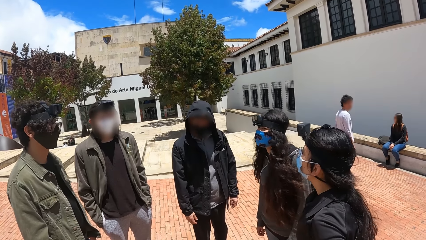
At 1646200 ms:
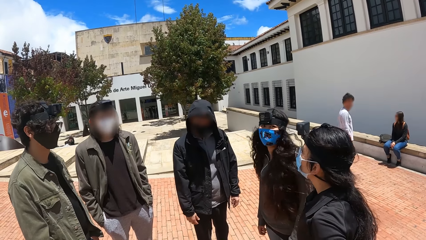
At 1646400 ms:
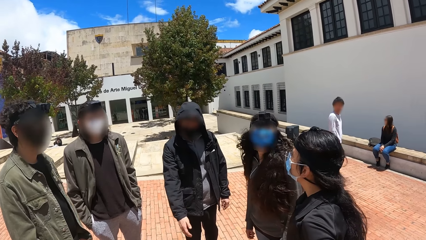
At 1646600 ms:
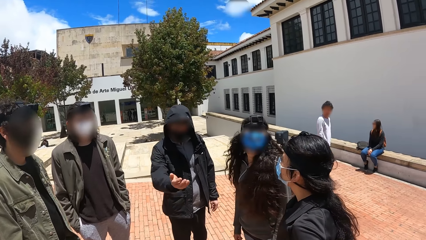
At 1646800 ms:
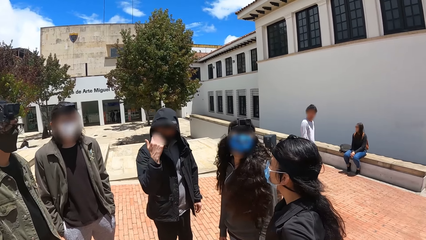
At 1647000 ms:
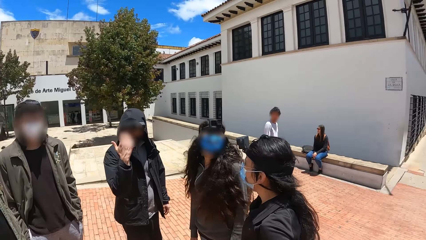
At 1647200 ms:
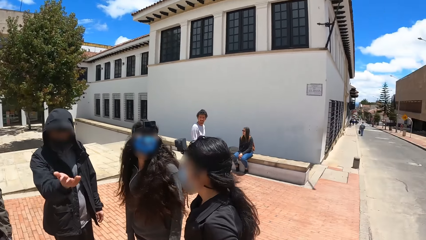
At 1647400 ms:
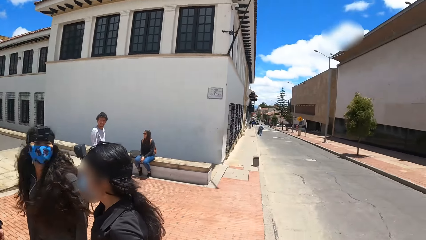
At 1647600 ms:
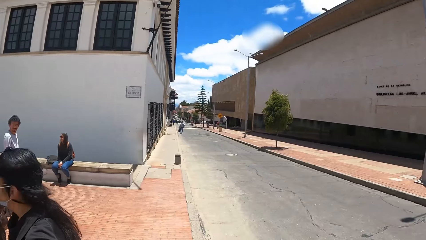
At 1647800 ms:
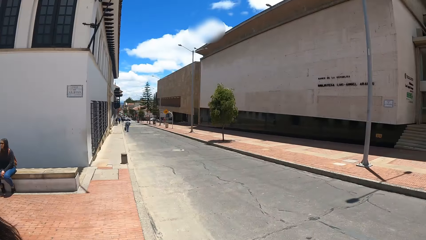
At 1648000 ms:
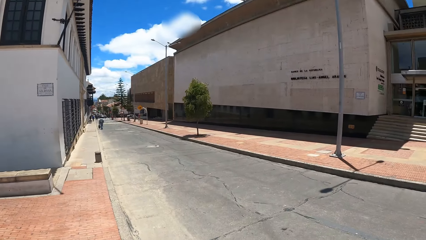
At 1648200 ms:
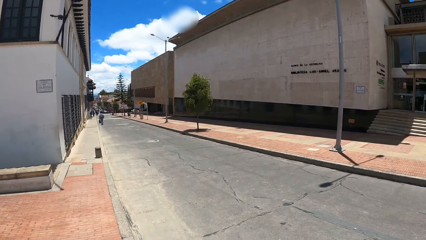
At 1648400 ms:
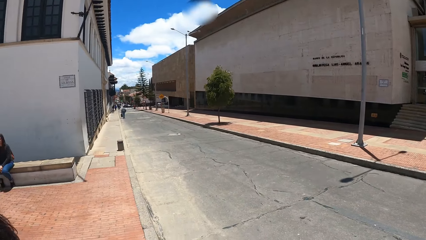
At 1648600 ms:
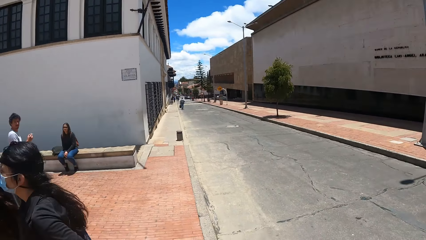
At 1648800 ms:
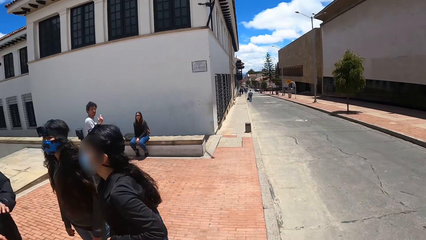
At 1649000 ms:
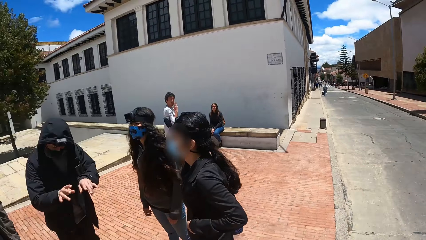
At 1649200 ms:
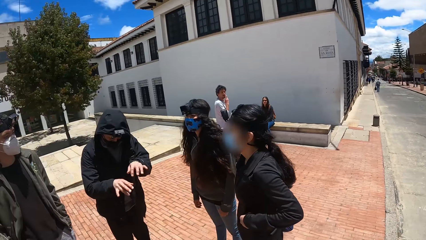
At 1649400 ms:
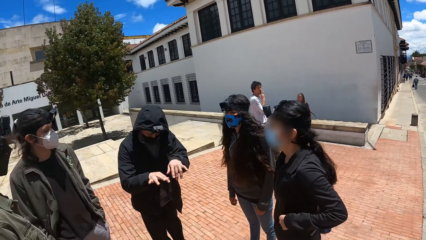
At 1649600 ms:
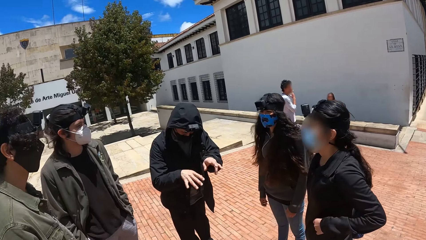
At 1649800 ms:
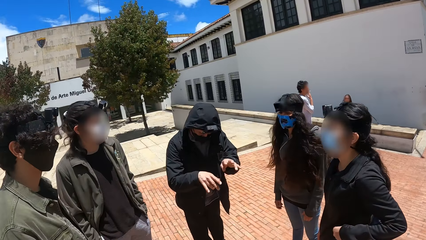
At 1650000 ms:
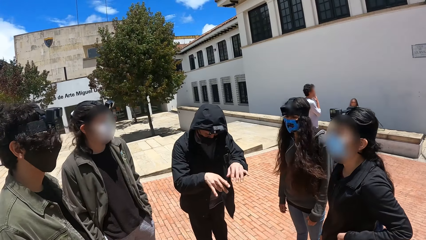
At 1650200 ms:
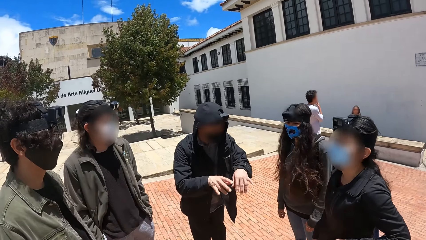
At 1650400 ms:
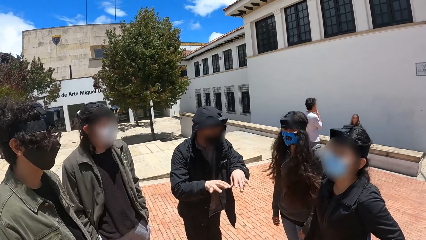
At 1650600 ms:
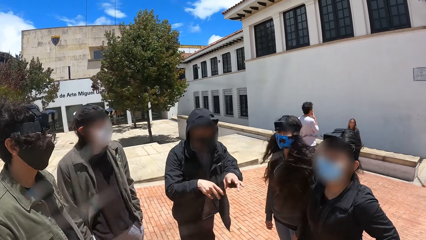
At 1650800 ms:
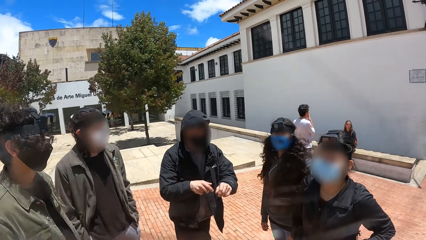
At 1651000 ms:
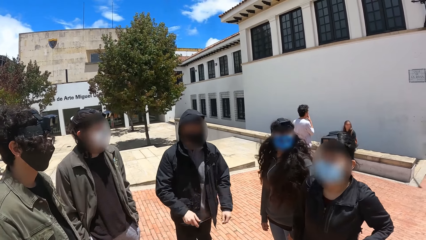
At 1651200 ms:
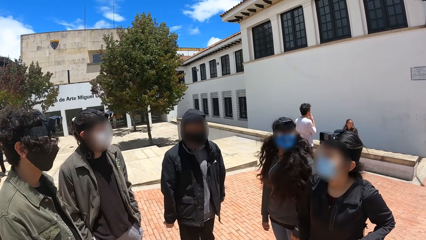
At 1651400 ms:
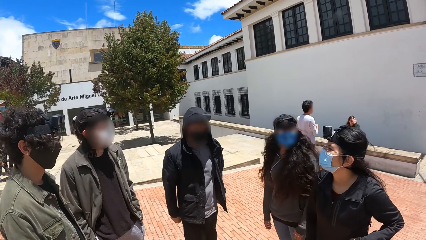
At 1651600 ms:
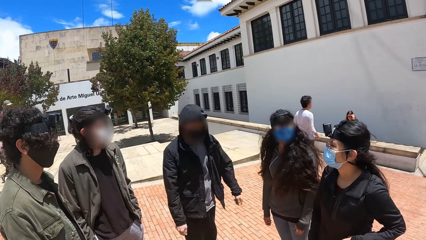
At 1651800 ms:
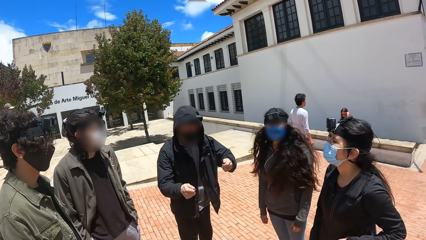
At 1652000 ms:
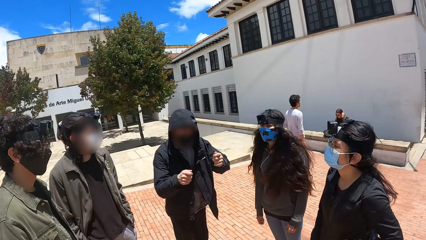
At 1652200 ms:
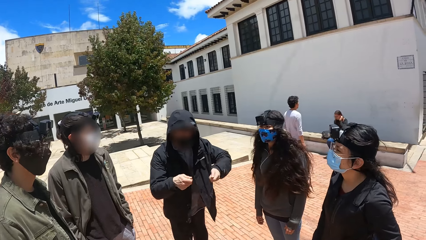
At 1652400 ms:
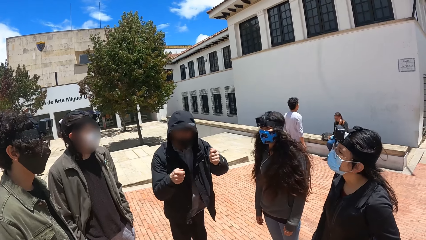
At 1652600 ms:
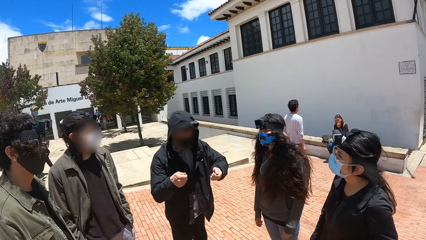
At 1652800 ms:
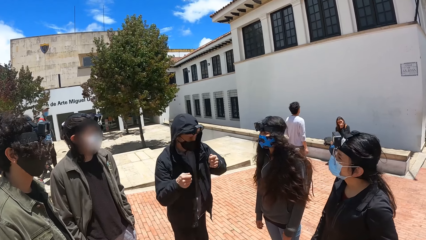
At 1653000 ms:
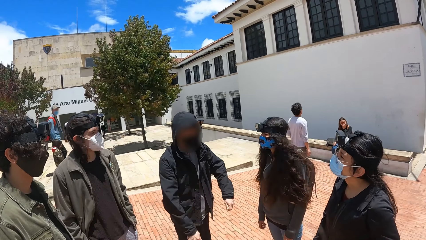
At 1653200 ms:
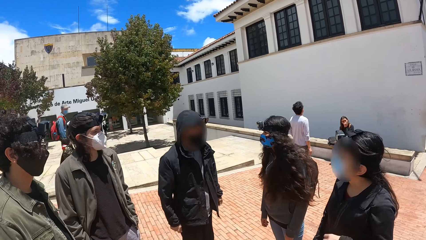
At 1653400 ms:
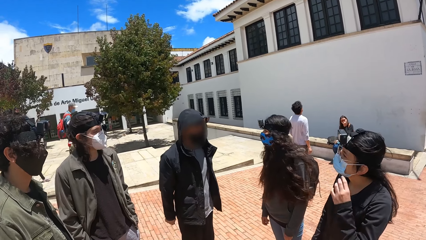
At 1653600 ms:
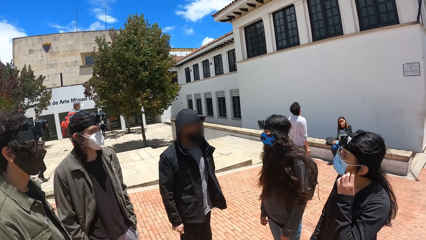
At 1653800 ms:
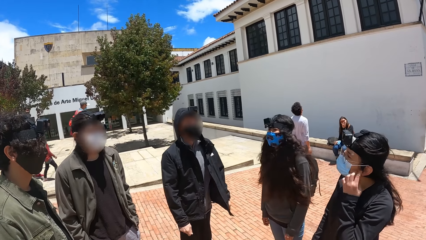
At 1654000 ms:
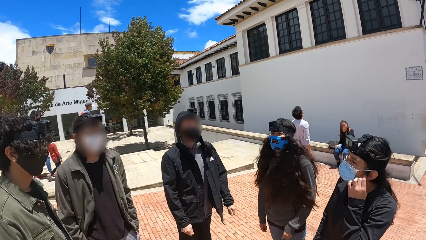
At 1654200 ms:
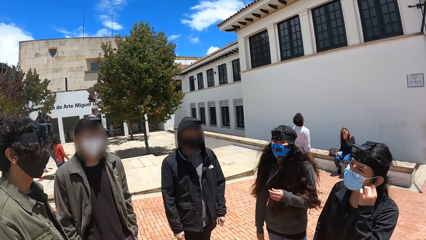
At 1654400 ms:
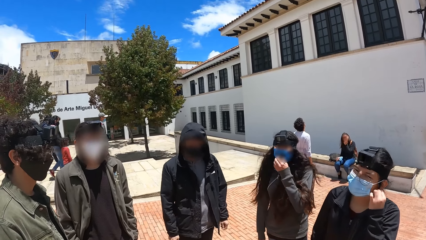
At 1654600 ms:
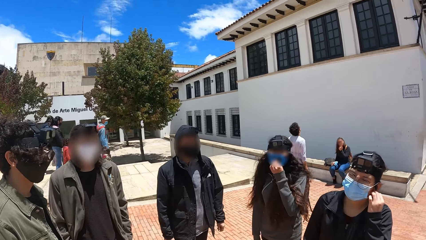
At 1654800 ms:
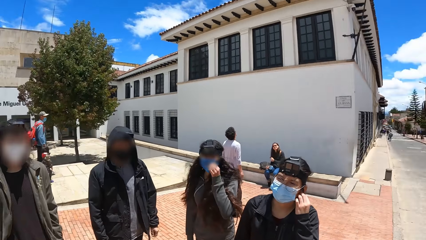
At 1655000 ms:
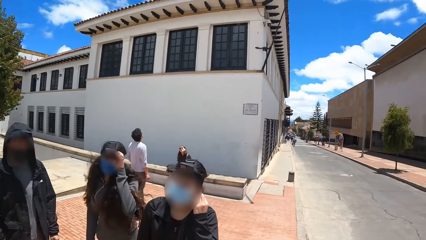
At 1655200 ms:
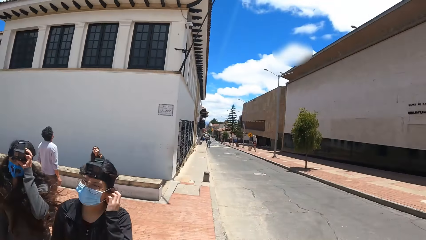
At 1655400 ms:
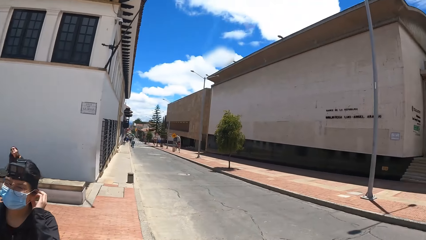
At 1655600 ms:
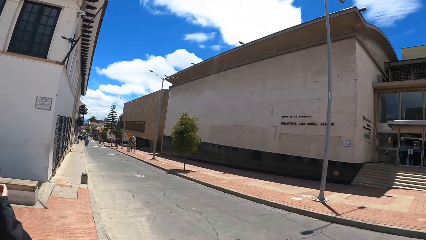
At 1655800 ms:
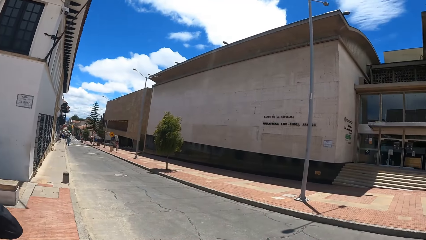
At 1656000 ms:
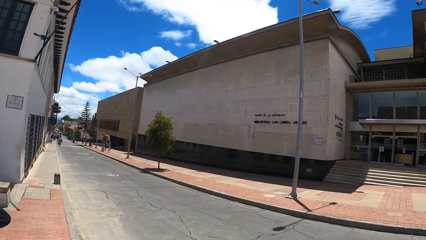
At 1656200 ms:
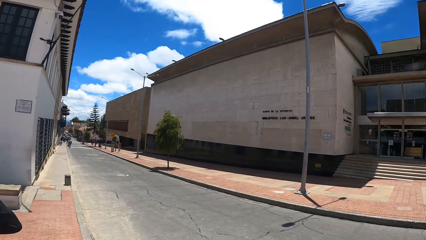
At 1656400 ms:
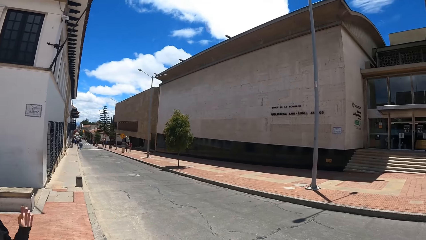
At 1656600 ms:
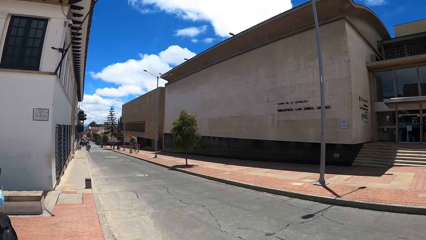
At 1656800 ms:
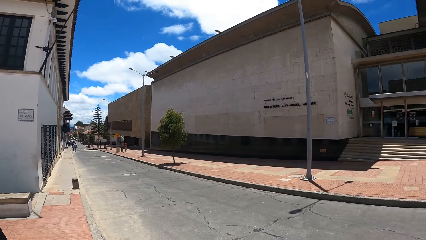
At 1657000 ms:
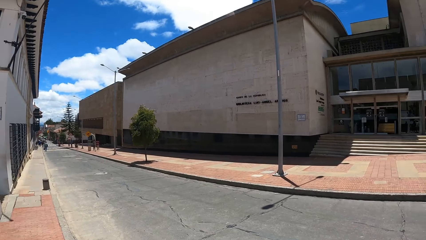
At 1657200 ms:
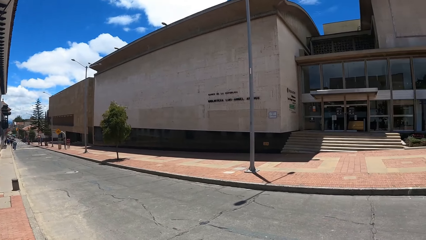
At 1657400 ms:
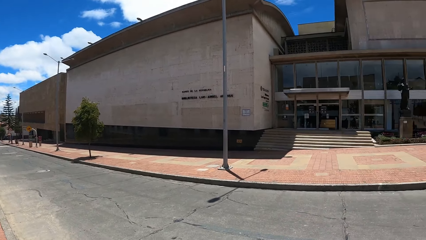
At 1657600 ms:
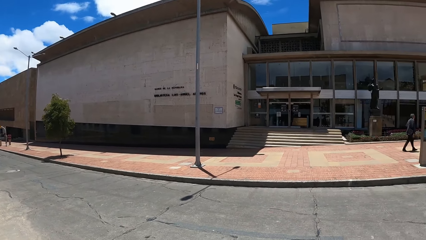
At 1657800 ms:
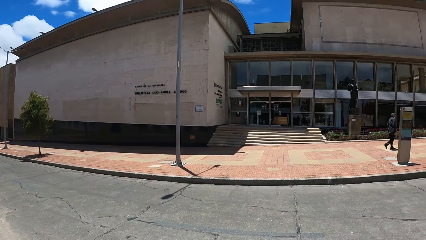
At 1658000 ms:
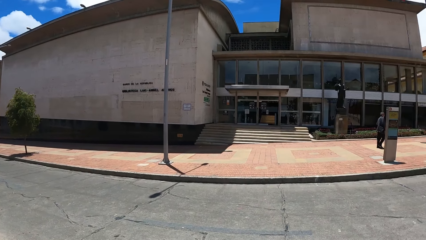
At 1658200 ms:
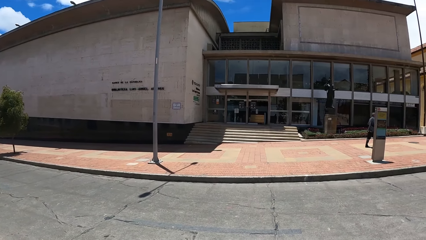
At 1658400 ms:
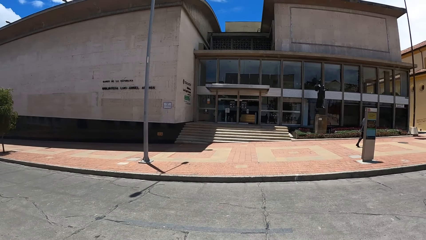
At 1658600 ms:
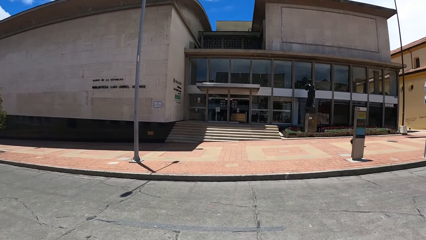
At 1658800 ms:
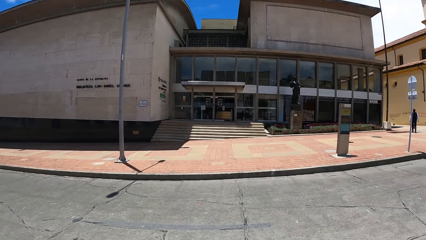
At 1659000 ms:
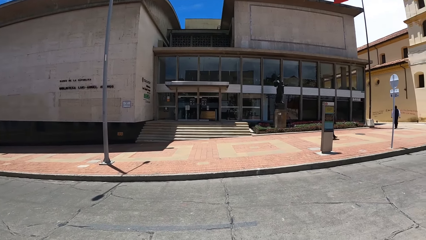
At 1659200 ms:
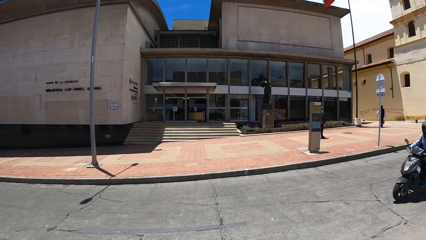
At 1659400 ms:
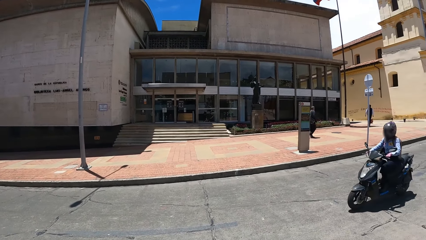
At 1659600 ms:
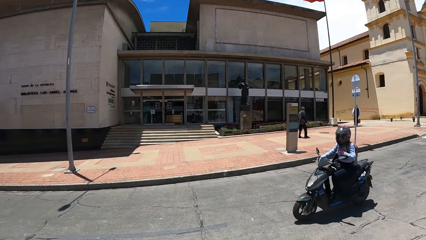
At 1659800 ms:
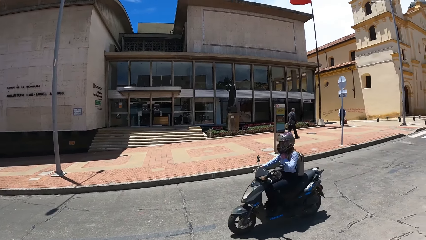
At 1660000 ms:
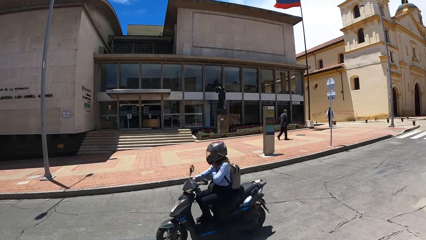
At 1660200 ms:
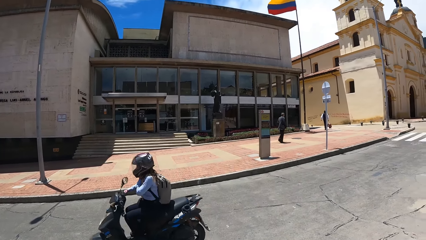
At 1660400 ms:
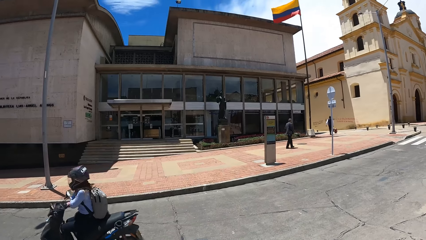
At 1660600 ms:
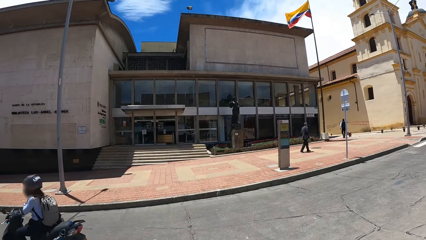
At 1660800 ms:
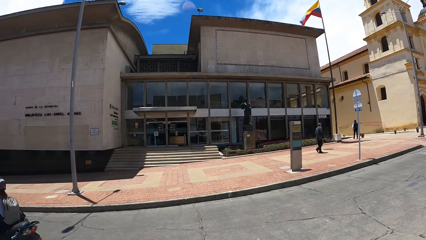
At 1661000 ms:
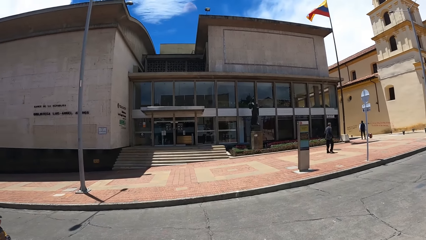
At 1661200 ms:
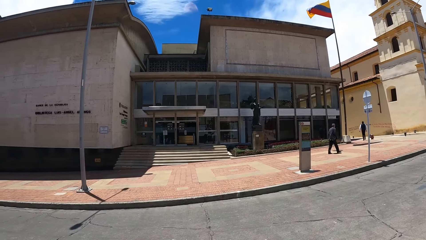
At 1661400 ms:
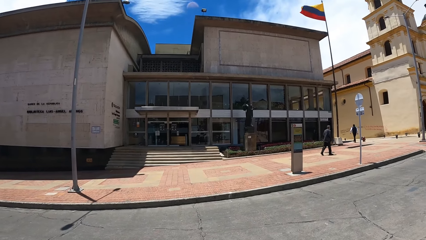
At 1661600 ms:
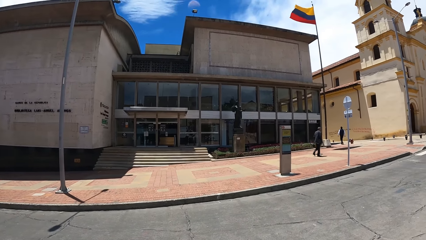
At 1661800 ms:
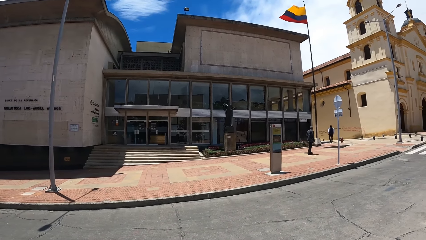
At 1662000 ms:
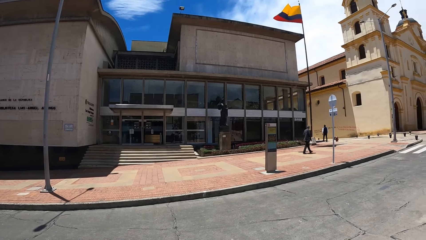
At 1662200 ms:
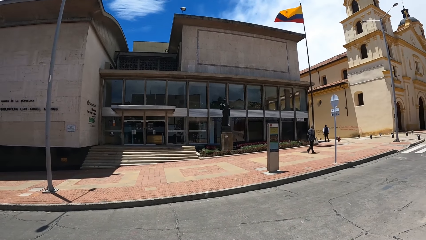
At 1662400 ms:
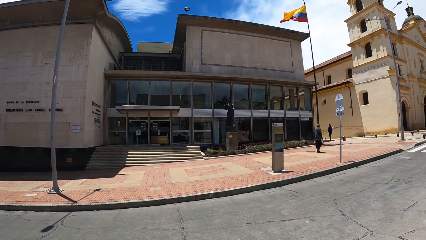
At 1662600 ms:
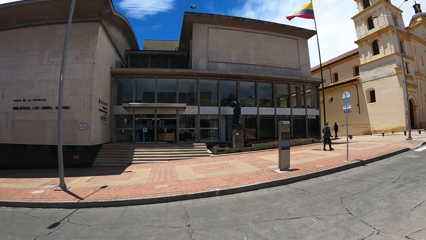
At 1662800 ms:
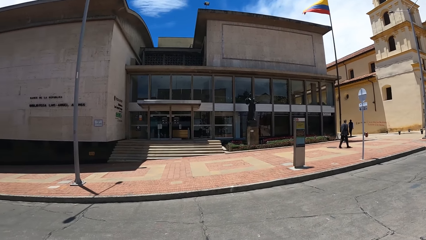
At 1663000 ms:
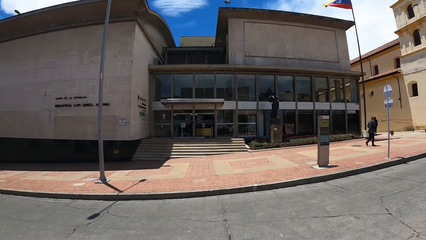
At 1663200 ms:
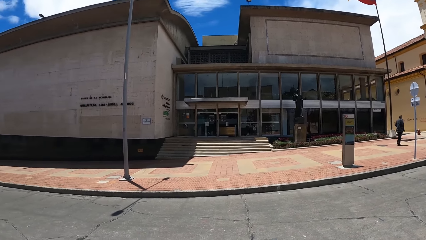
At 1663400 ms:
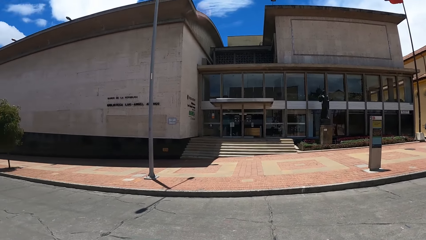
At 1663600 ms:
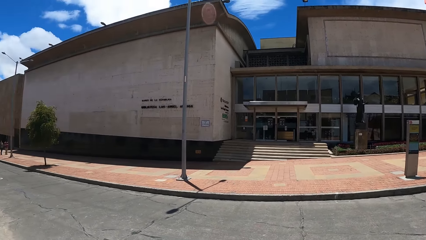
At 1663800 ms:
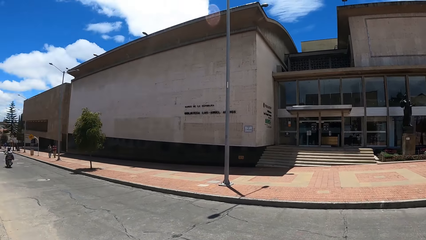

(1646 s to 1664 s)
The camera wearer looks around the road. They look at a person. They interact. They look around the road.
